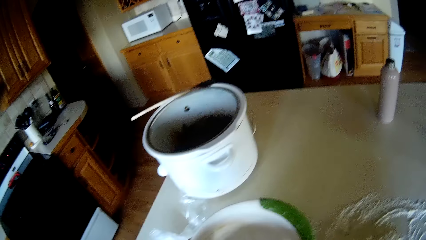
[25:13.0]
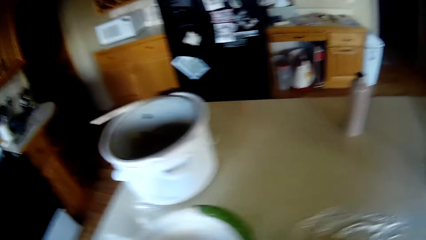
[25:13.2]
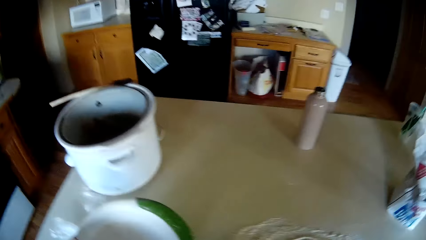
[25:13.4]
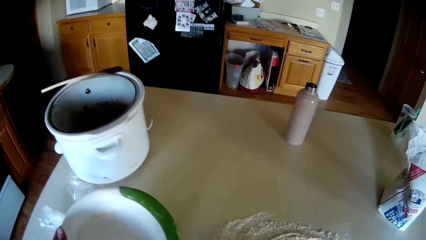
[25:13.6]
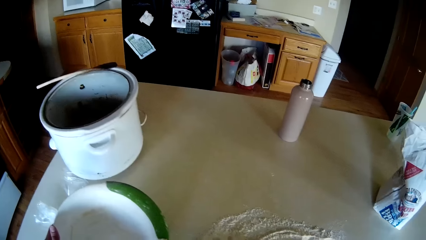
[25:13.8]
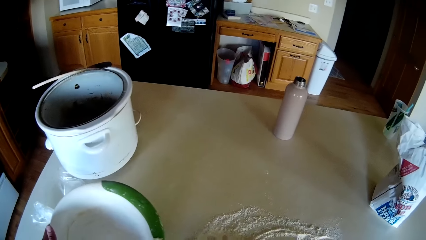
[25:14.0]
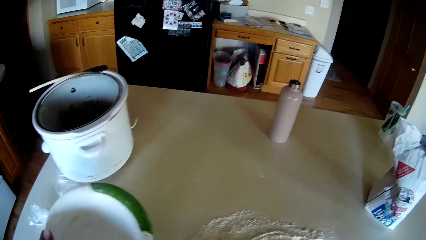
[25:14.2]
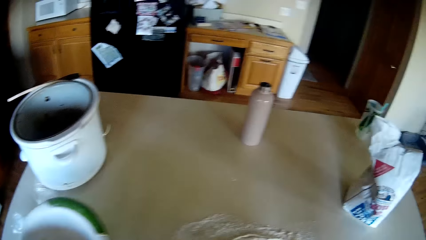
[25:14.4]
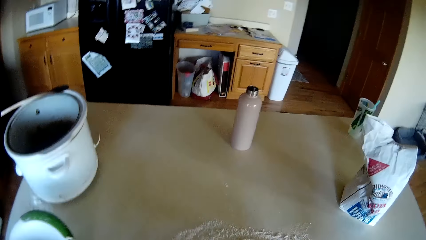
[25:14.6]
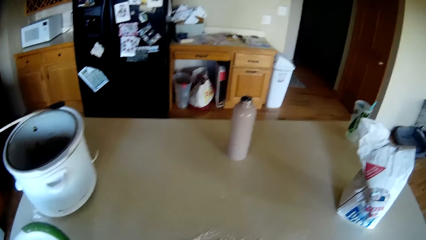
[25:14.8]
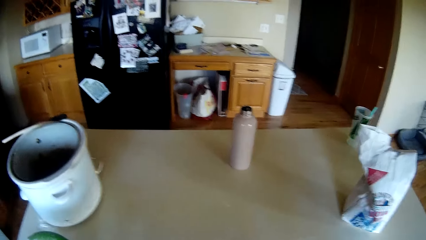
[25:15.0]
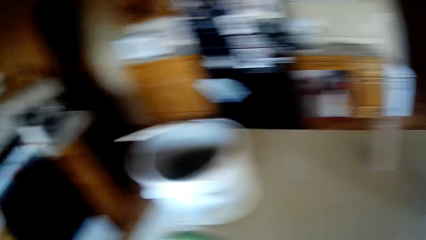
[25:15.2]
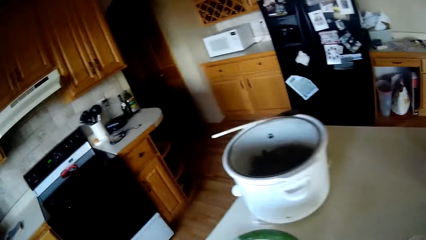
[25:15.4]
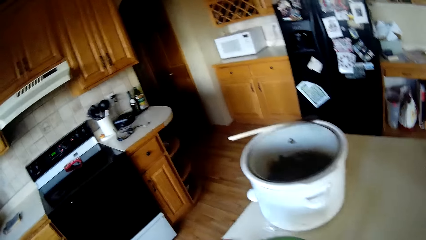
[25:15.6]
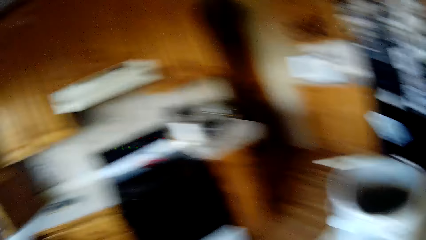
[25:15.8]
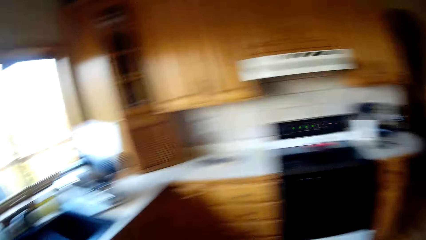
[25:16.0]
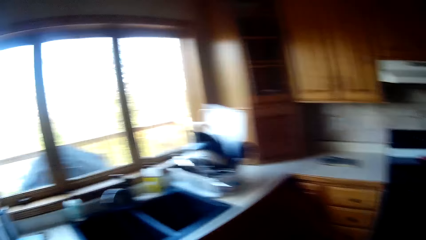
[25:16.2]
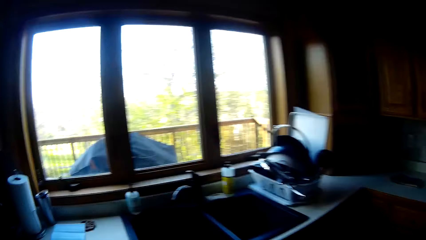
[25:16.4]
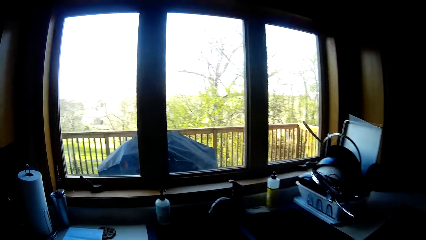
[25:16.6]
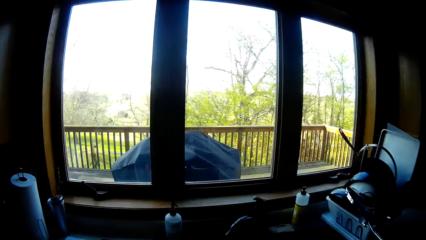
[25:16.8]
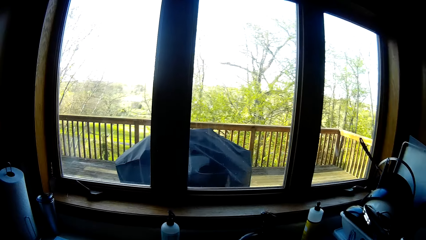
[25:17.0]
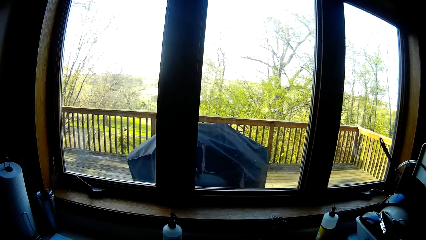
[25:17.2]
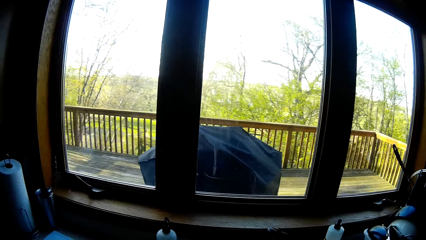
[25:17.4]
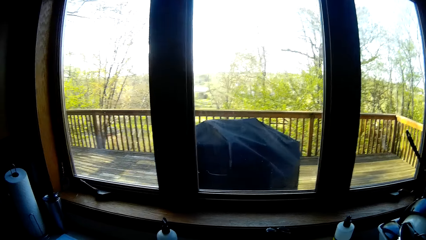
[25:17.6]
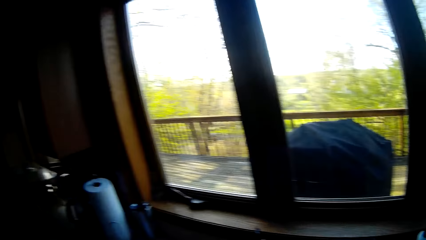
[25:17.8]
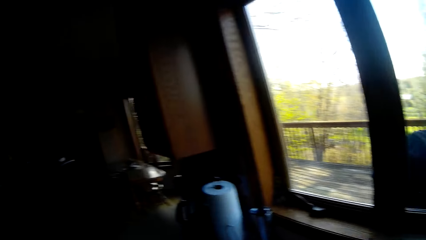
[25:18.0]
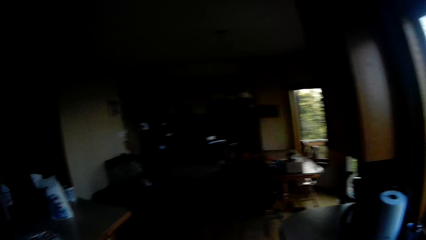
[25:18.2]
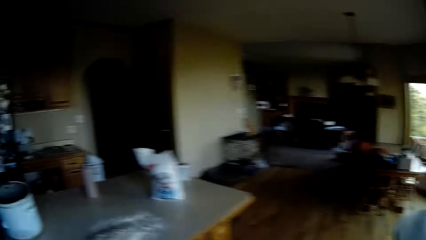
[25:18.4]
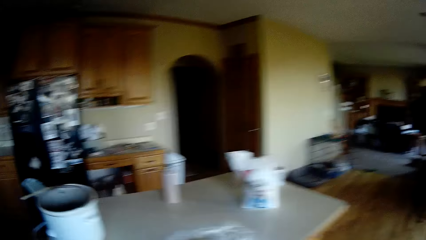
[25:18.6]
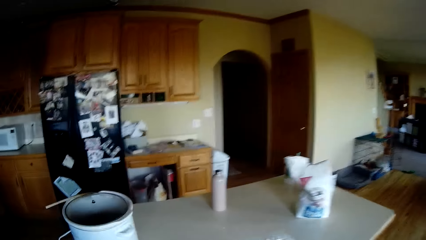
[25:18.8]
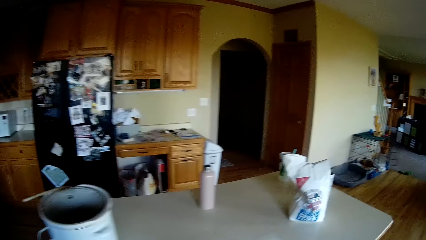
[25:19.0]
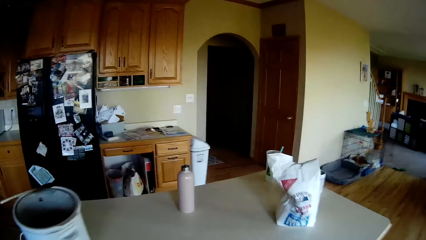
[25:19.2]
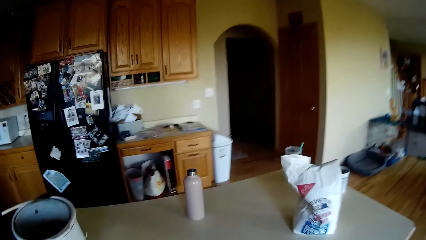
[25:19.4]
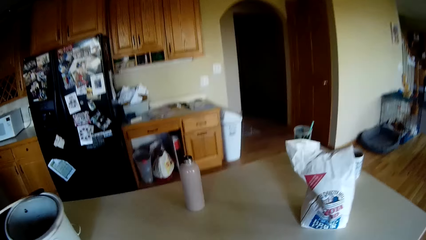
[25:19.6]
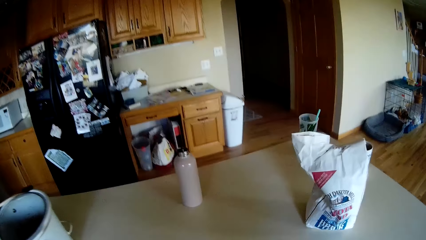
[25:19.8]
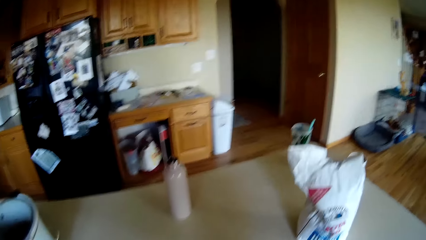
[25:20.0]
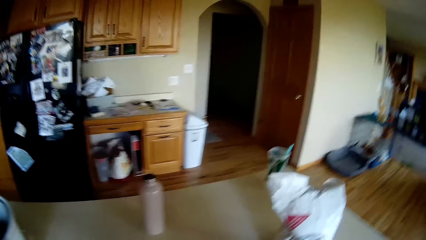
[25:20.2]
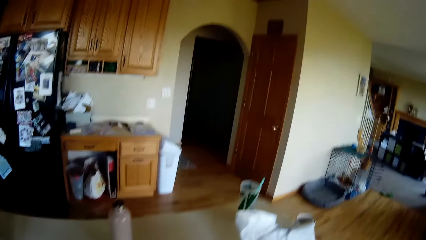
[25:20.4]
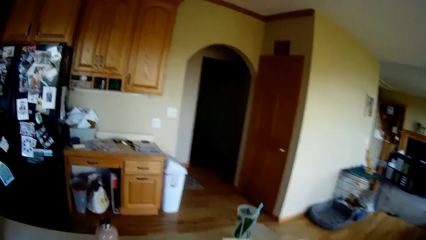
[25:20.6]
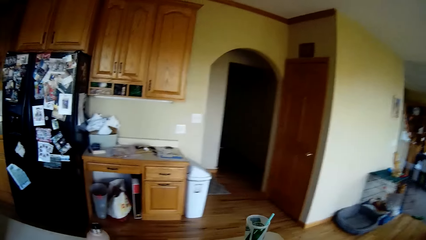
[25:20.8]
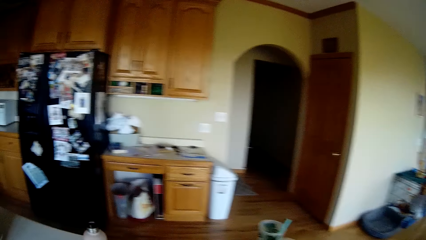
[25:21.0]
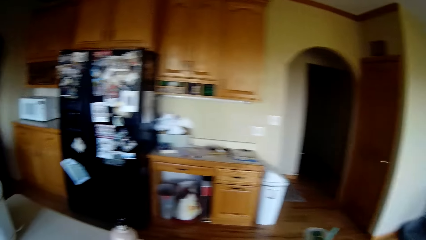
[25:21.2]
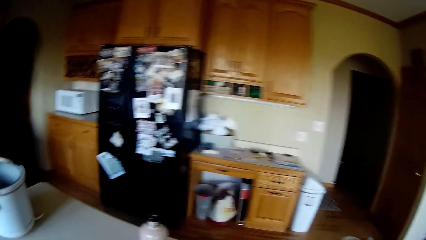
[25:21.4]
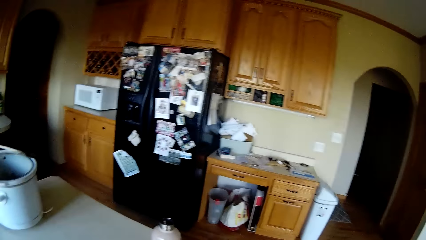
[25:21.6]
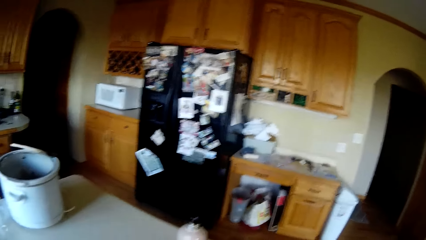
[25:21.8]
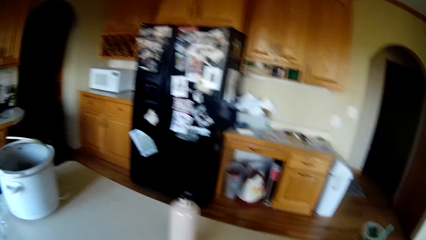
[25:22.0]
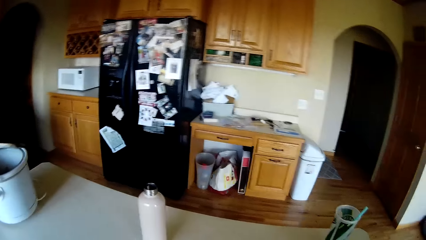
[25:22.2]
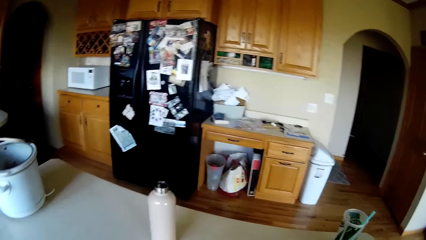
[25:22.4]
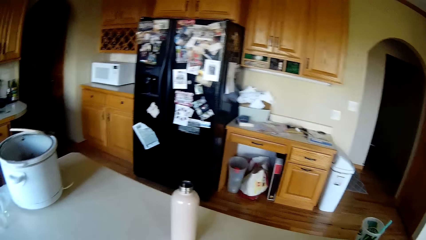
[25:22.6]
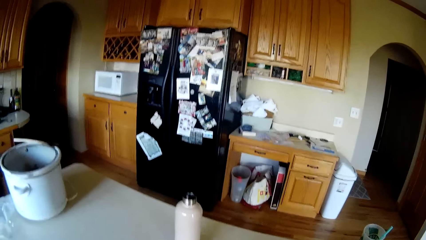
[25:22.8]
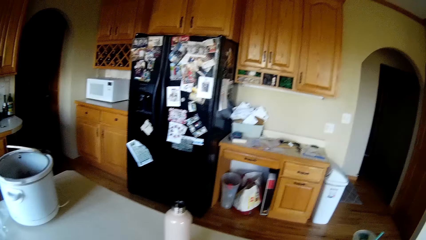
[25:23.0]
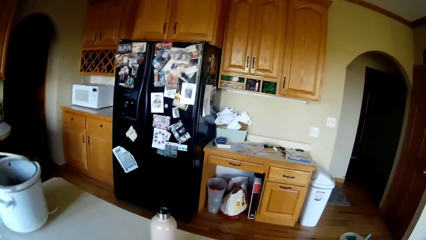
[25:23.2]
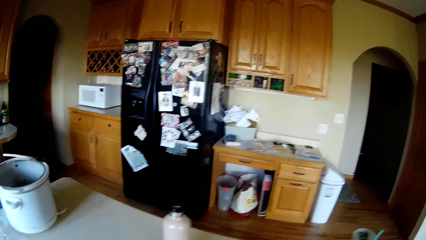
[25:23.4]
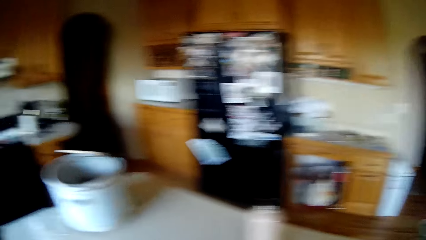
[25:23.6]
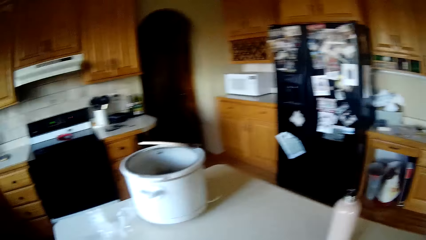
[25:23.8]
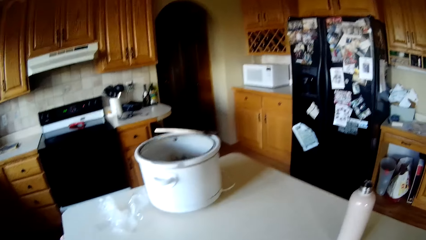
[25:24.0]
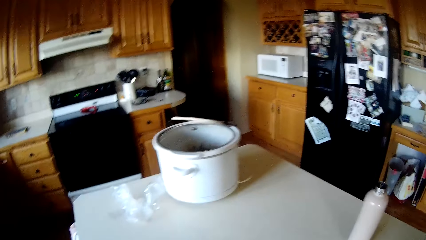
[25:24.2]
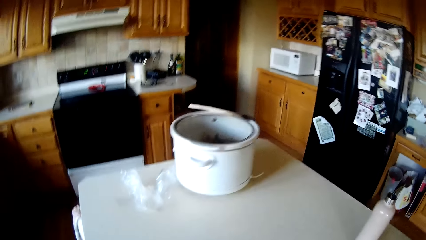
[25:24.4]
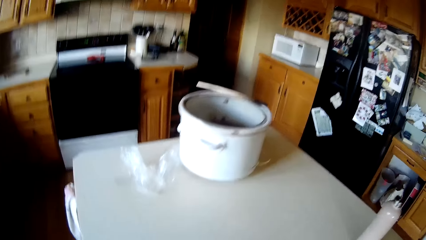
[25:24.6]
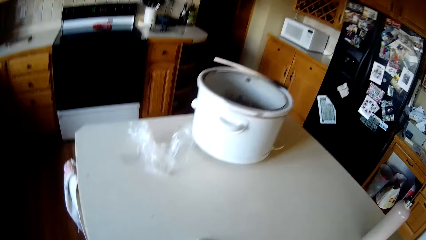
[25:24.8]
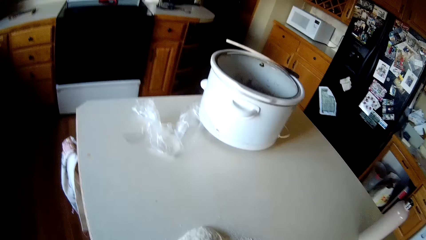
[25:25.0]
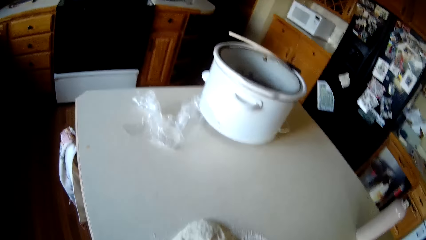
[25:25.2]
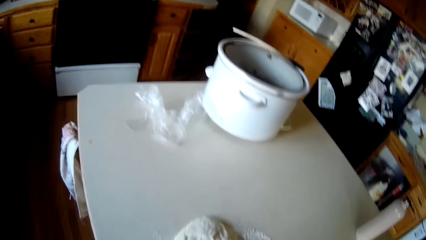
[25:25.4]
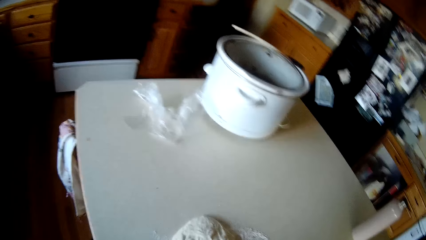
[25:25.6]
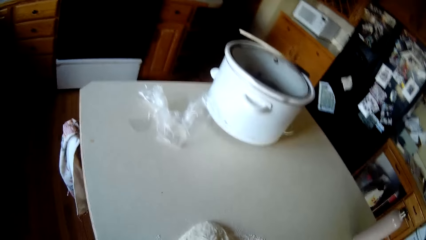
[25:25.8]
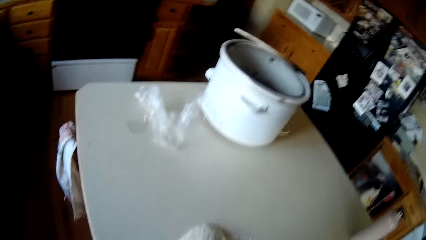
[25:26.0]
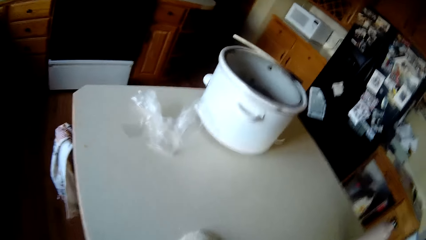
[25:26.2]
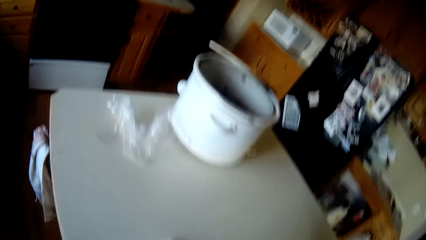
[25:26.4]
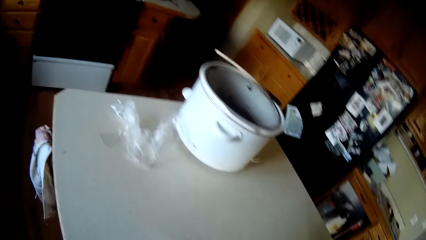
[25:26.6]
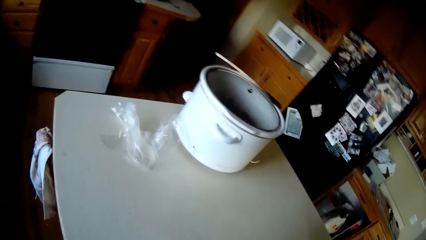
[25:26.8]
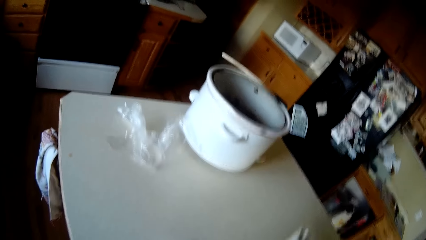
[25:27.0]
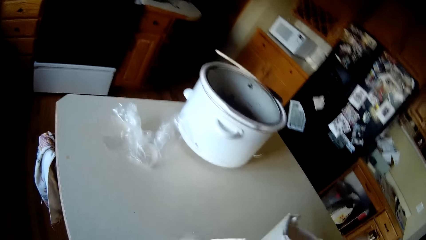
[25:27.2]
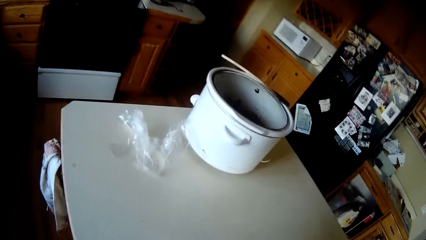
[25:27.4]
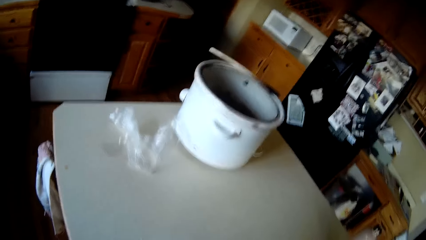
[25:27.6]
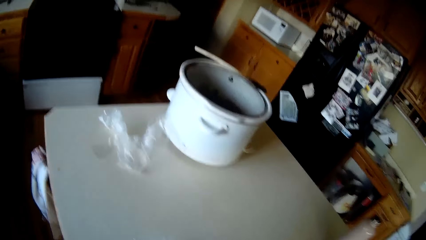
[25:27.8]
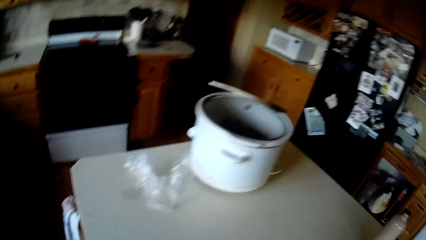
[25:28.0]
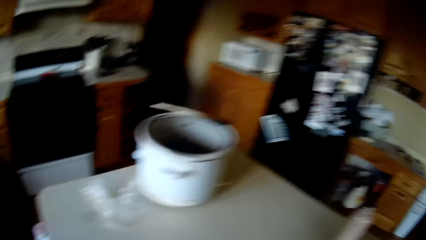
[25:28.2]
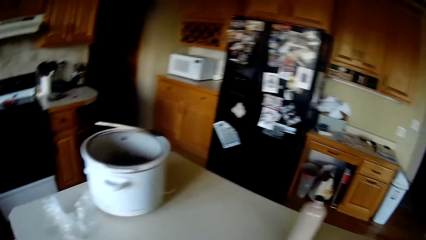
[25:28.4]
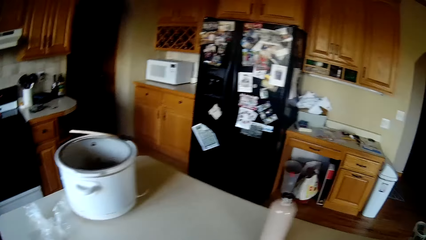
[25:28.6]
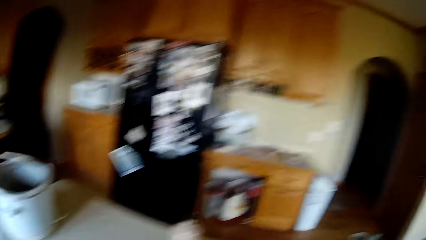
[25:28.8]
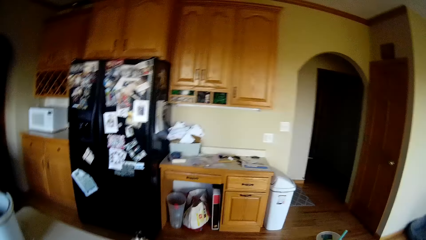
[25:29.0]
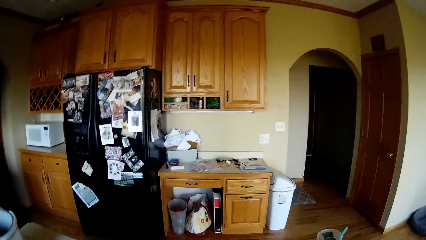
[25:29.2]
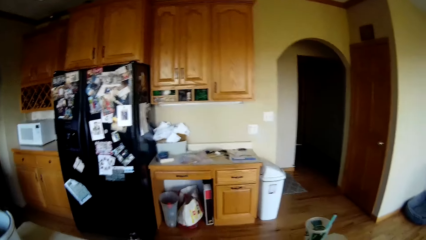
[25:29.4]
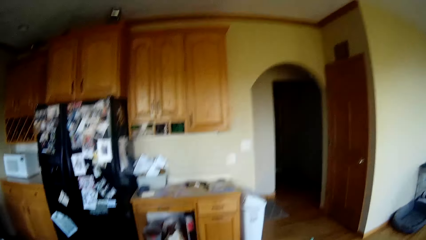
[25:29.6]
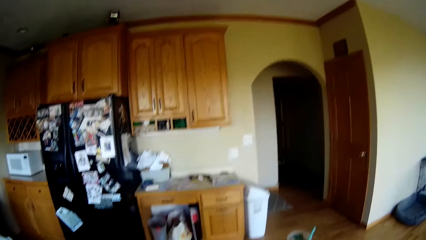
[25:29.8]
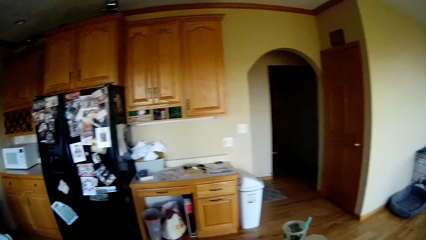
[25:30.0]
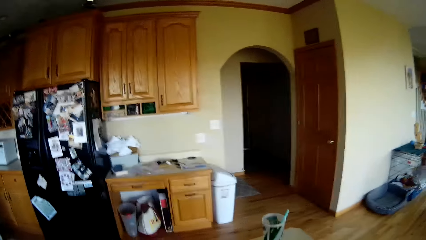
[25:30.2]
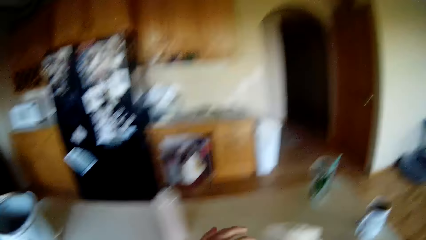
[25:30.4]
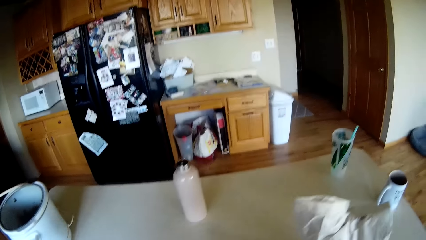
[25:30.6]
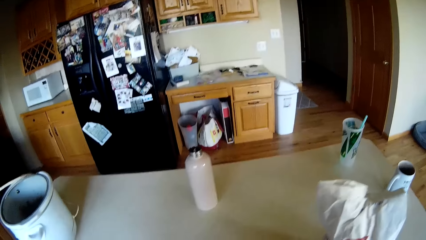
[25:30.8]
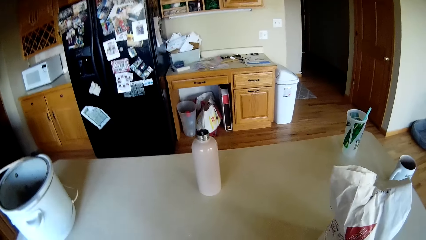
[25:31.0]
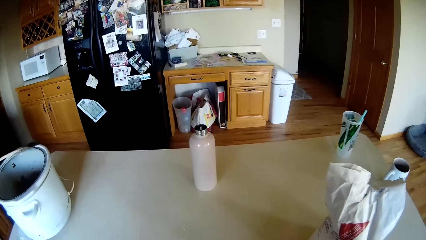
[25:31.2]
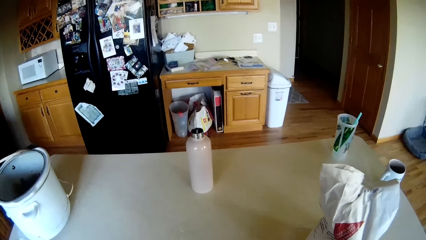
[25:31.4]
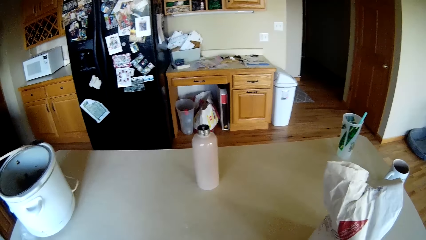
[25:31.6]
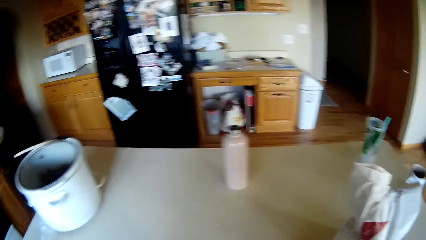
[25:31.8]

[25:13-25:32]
The camera wearer moves to the sink. They pick up the packet. They pour flour on the countertop.
